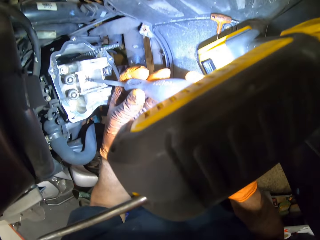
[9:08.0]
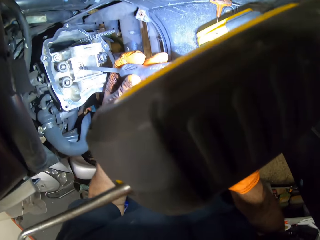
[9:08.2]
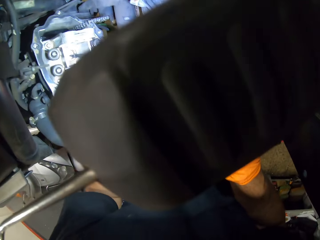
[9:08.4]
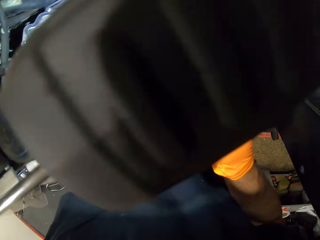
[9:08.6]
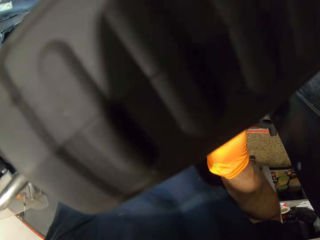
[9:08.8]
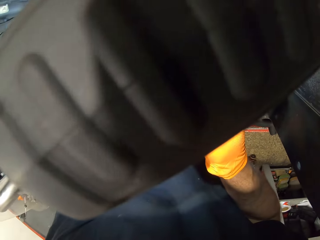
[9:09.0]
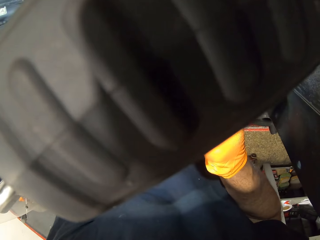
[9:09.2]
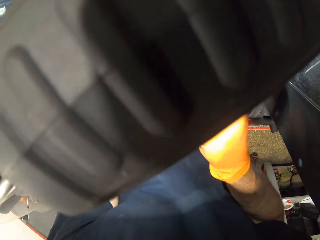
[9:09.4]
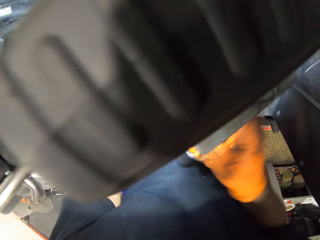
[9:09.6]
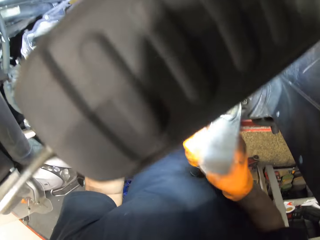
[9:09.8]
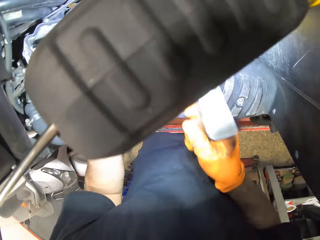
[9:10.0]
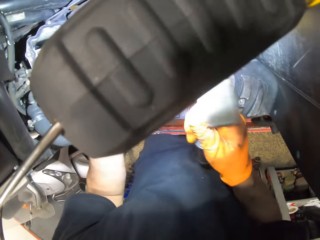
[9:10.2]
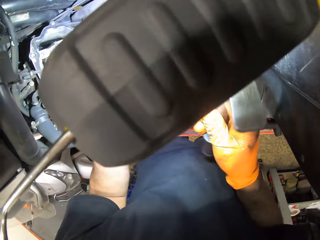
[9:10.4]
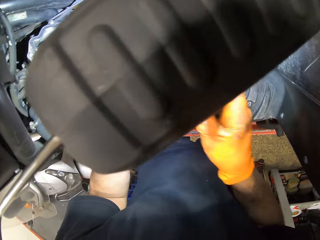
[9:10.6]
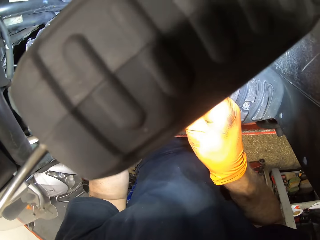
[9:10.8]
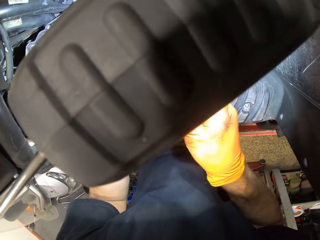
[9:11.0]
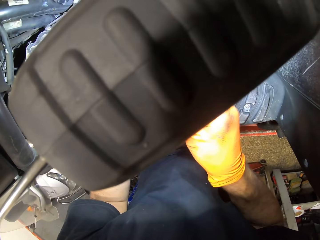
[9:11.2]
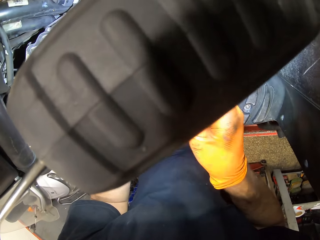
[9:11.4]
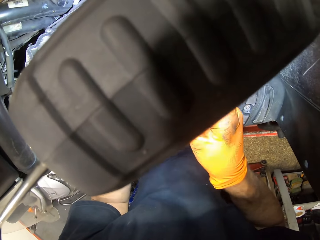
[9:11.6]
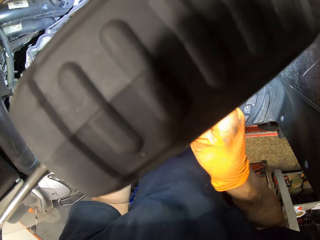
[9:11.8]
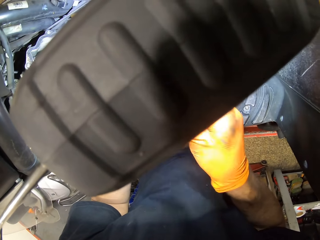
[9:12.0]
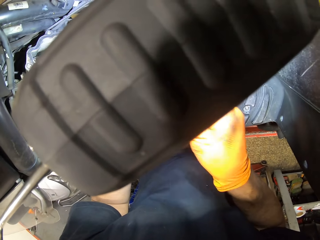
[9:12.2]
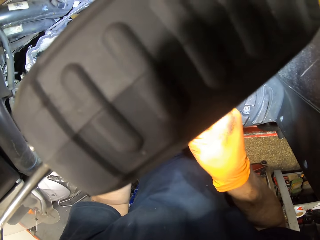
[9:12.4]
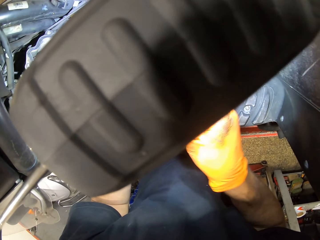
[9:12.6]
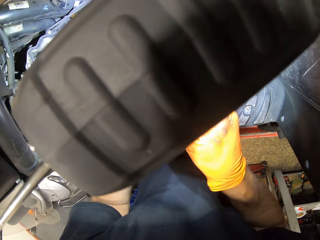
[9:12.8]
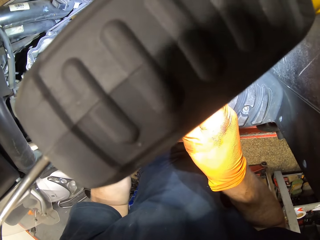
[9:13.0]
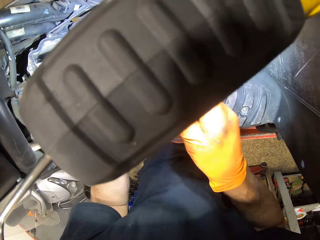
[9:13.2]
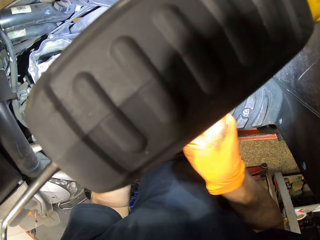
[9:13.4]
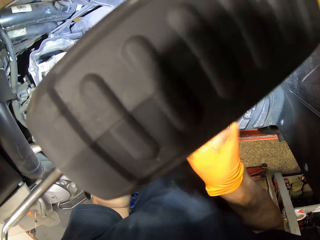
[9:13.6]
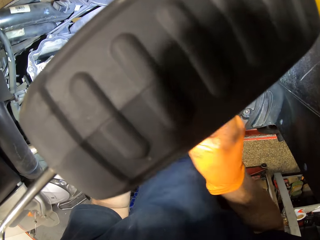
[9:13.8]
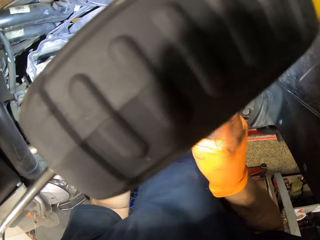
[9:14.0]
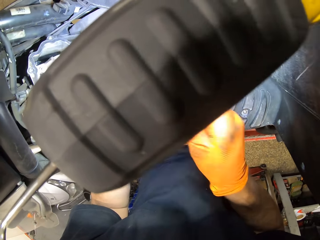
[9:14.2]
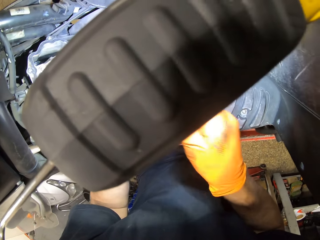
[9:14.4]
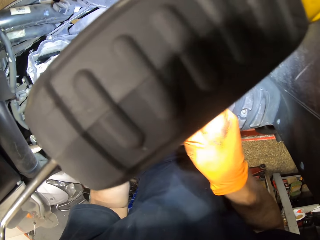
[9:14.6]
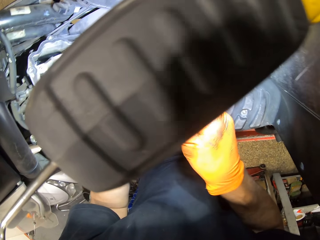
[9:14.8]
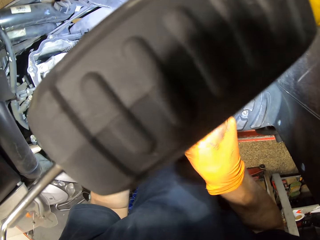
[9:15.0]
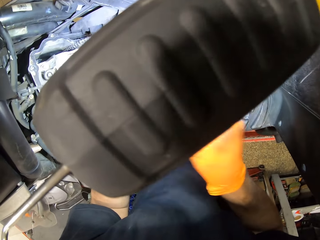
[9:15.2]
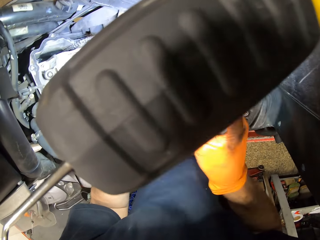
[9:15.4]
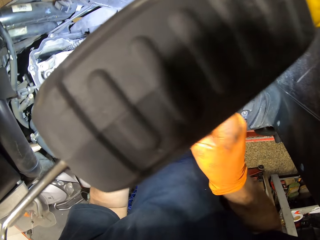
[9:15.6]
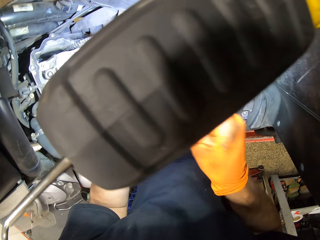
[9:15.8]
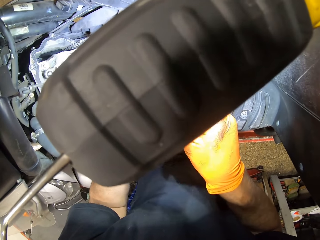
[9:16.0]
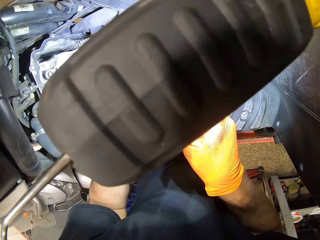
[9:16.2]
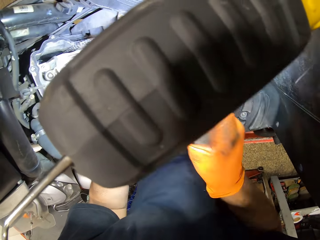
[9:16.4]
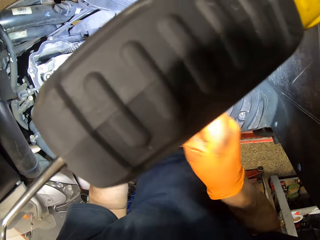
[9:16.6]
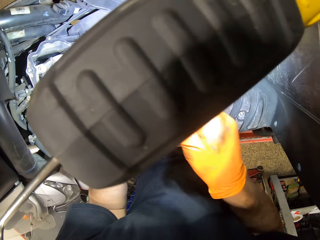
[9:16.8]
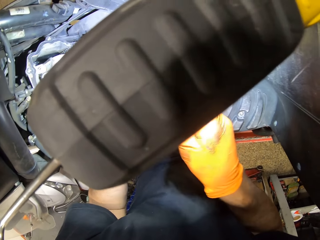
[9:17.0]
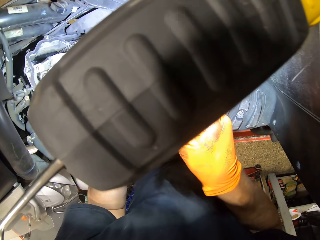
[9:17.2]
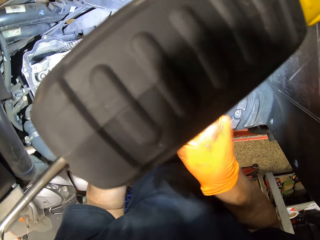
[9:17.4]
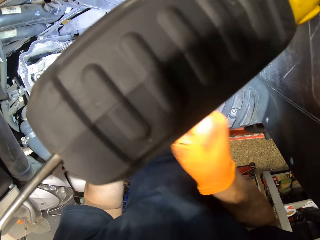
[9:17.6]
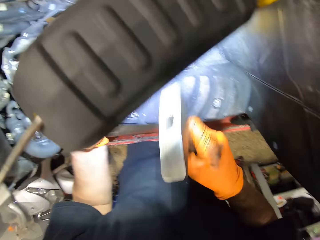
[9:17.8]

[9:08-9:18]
The camera wearer hammers the screwdriver.

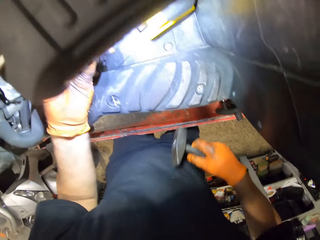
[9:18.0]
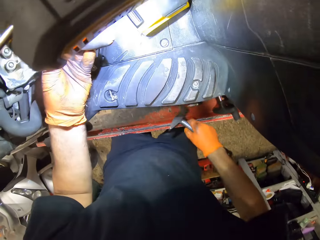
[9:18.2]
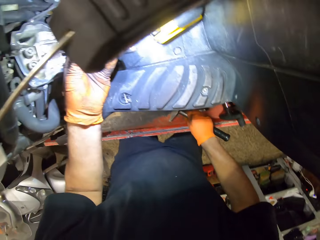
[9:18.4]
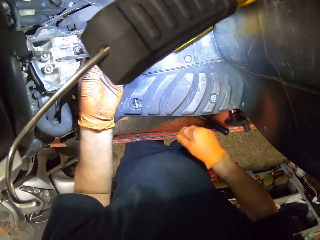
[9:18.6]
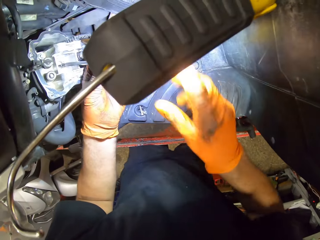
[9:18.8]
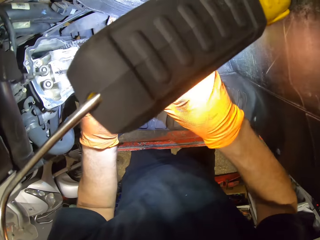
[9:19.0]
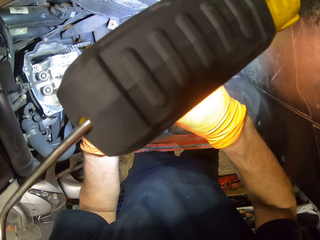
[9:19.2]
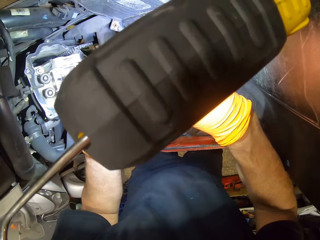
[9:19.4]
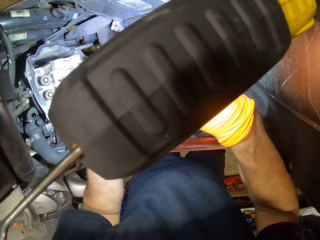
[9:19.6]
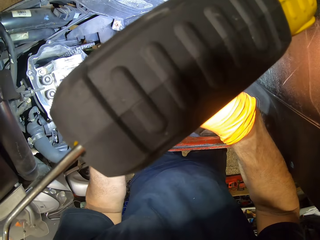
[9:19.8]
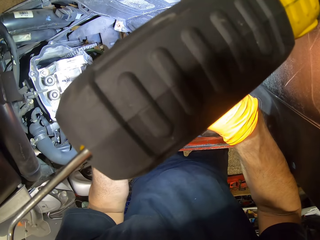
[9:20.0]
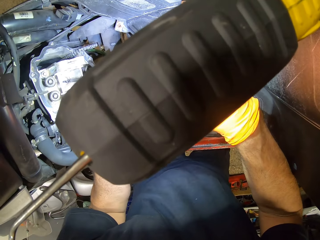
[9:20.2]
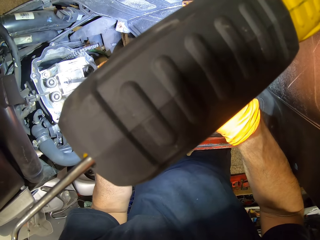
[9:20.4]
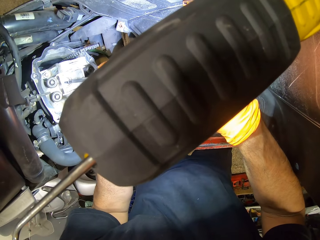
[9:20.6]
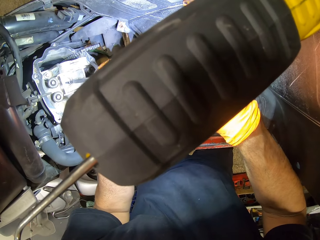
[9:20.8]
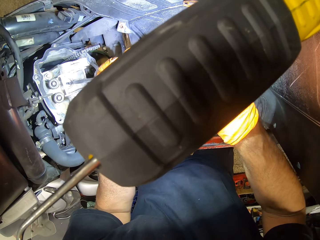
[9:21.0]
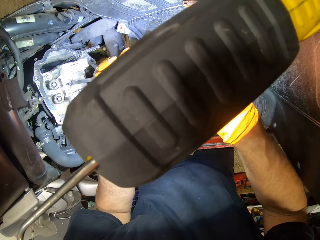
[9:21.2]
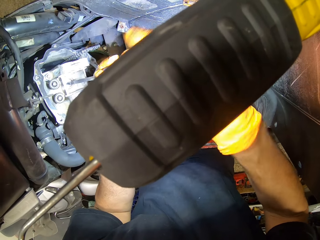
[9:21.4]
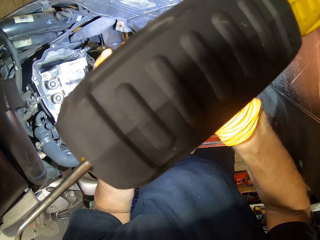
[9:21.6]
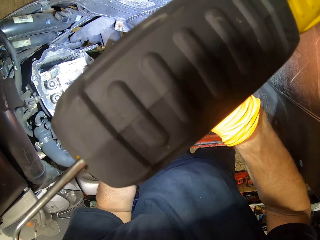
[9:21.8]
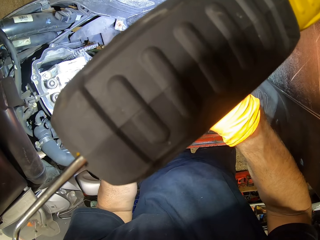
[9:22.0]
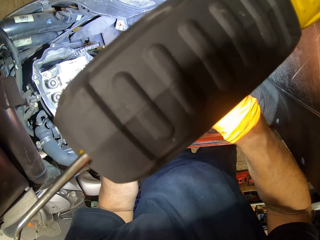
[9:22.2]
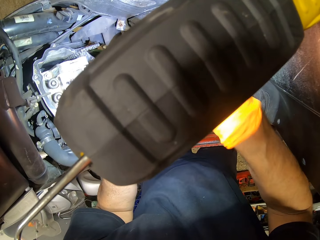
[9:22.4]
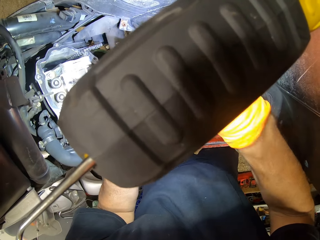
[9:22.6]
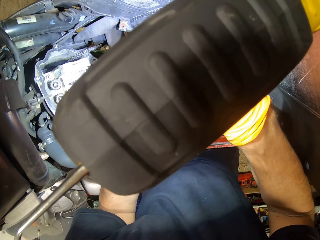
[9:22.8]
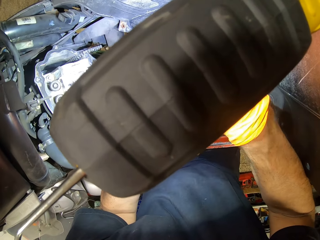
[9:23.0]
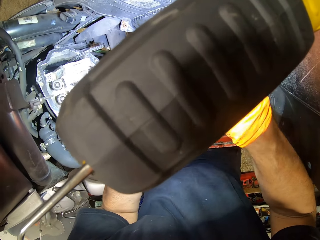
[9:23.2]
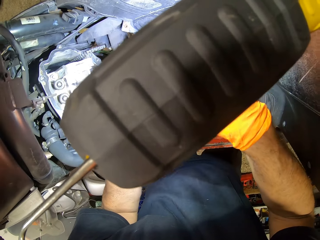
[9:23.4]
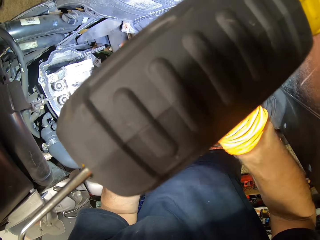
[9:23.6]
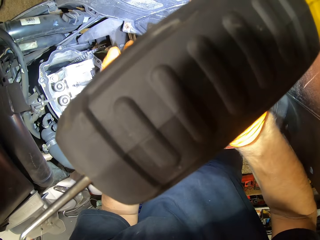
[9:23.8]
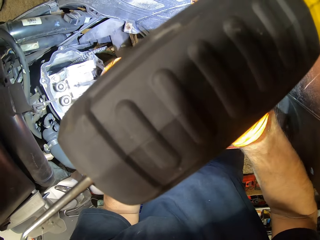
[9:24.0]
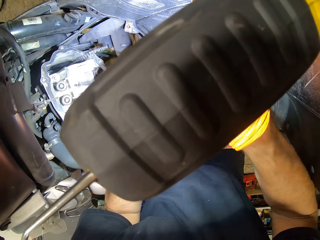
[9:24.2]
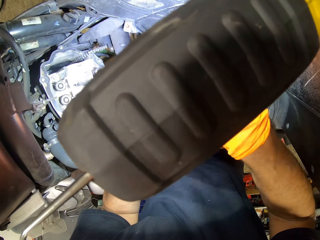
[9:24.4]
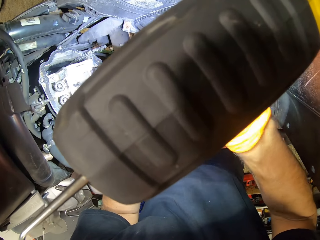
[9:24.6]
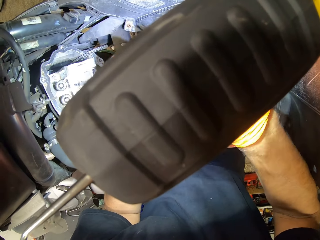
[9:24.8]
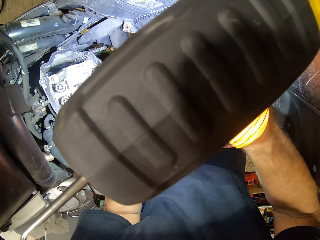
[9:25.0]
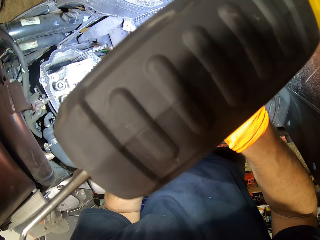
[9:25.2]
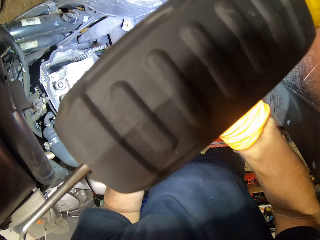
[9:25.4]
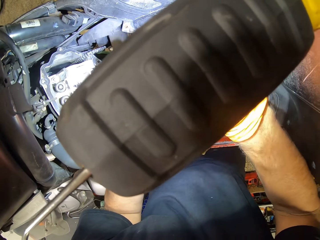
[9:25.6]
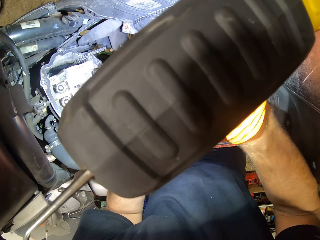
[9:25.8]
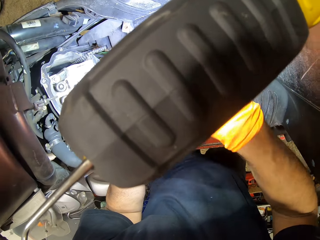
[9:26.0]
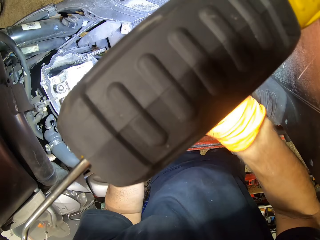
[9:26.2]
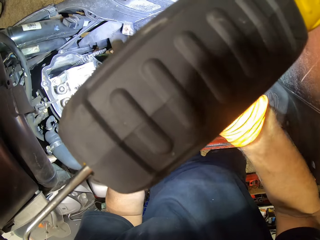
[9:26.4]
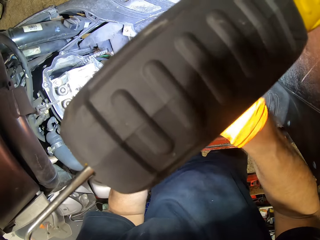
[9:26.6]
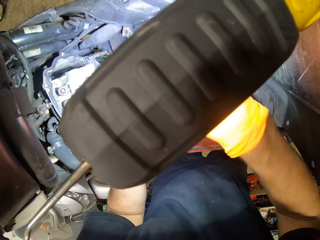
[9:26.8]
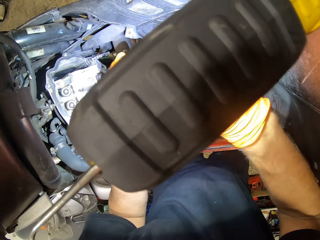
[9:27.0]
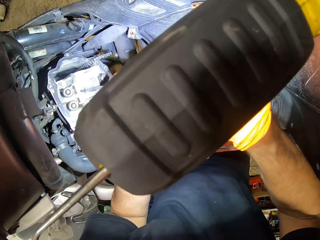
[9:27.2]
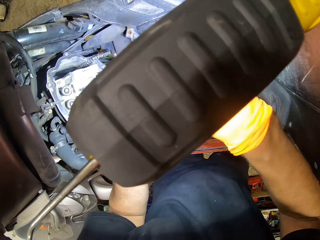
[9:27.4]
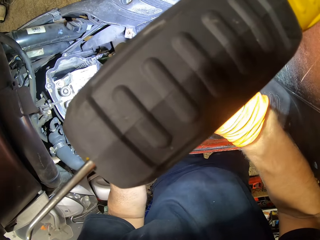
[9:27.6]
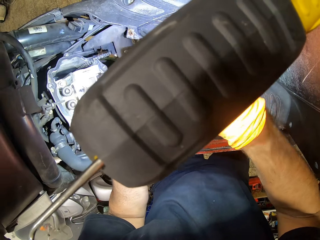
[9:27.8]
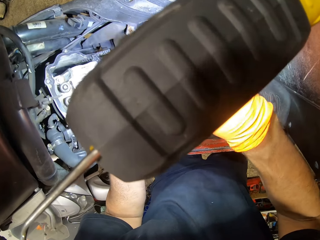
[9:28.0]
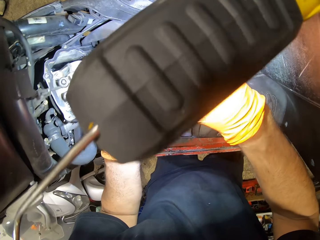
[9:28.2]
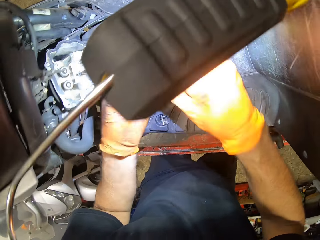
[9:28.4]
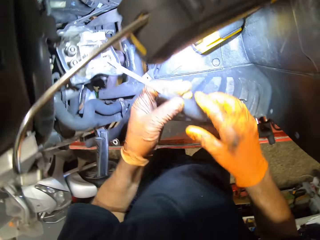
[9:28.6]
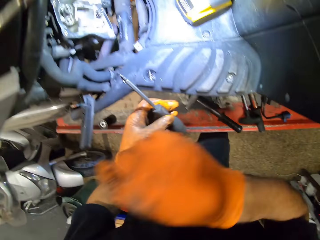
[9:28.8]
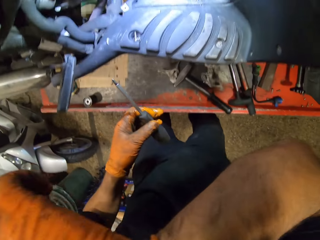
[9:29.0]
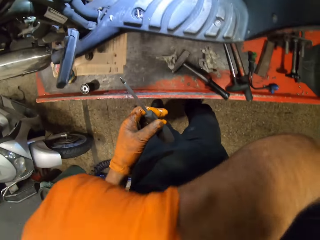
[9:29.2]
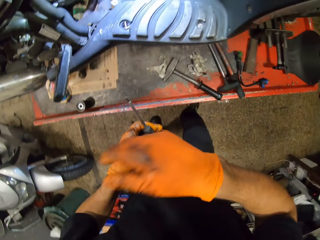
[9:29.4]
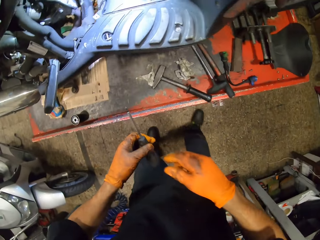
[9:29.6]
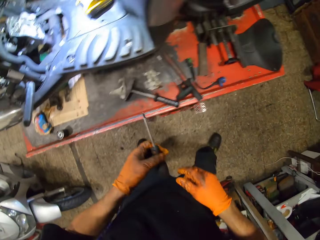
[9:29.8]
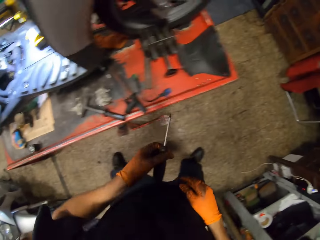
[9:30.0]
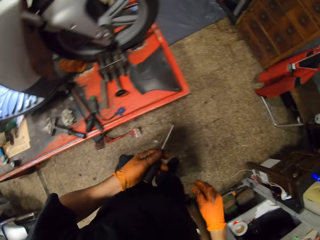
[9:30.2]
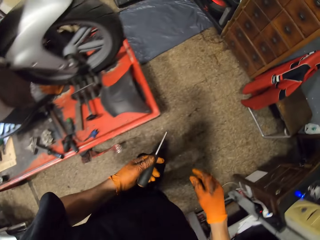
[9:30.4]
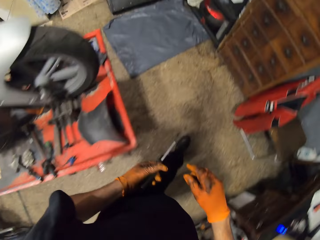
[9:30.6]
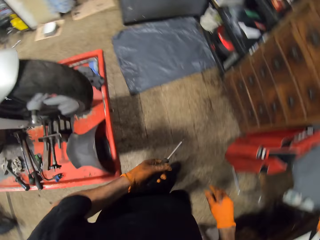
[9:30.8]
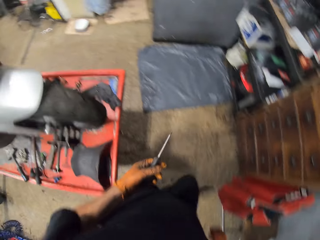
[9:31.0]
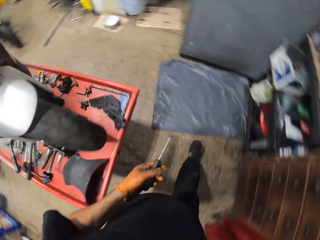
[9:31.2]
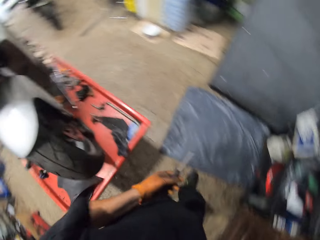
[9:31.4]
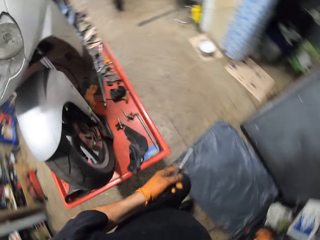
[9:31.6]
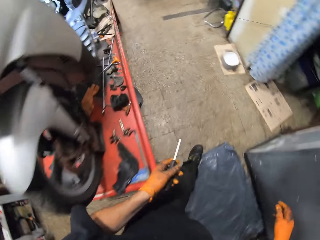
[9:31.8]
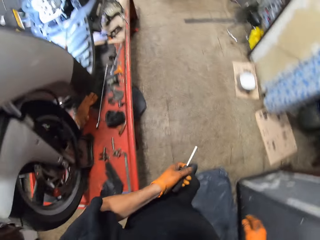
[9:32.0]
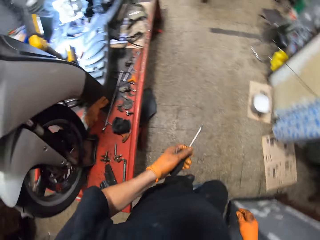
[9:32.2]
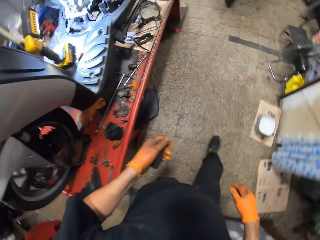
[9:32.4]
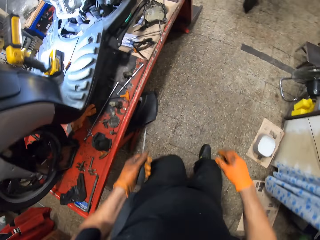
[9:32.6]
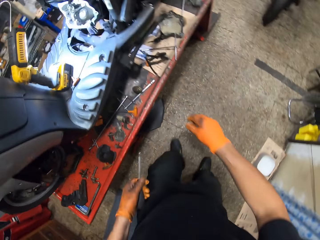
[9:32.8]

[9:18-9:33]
The camera wearer drops the hammer in his gloved right hand on the work bench. He screws in a screw in the engine with a screwdriver with both gloved hands. He touches his face with his gloved right hand. He wipes his face with the hand. He walks around the room.
